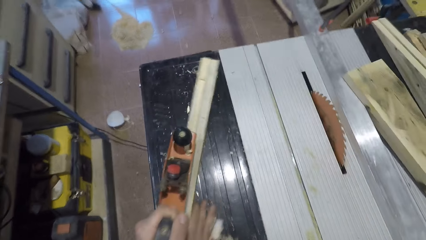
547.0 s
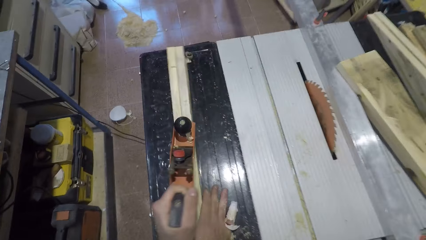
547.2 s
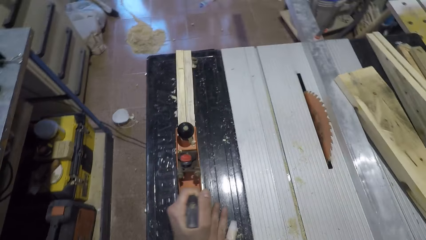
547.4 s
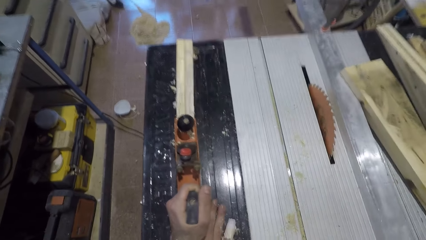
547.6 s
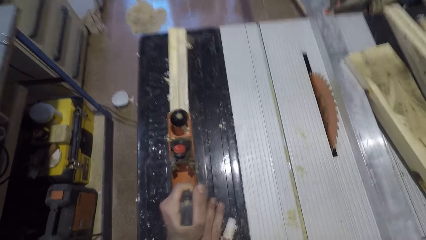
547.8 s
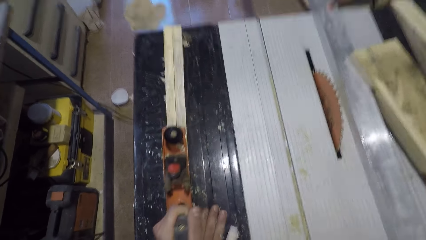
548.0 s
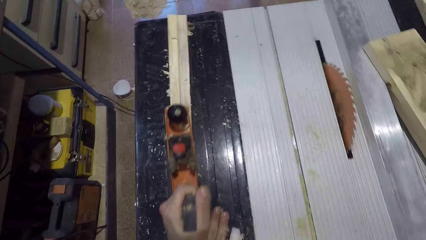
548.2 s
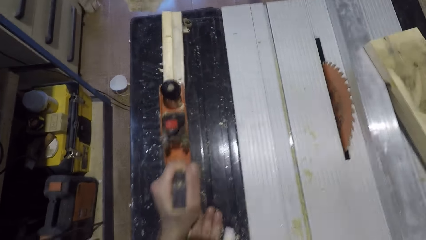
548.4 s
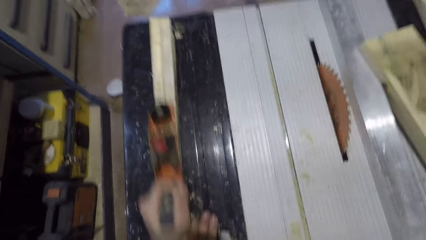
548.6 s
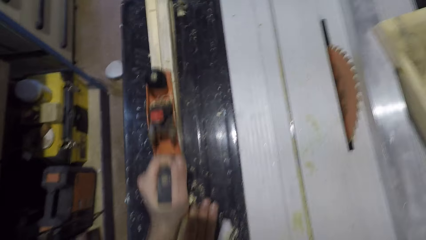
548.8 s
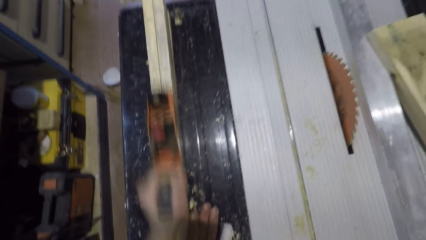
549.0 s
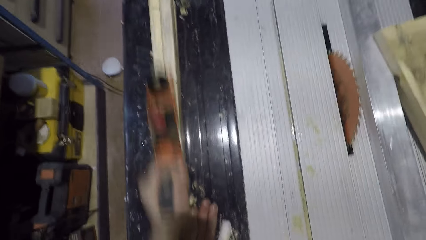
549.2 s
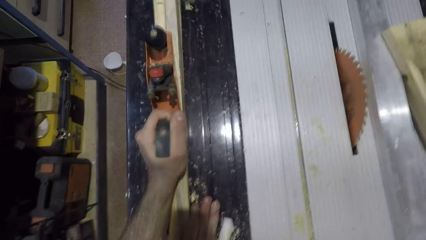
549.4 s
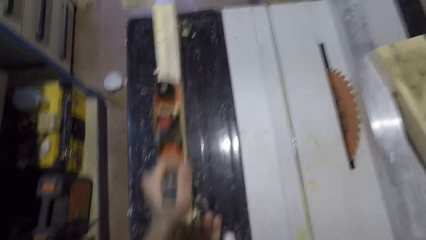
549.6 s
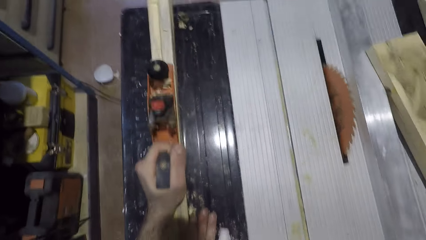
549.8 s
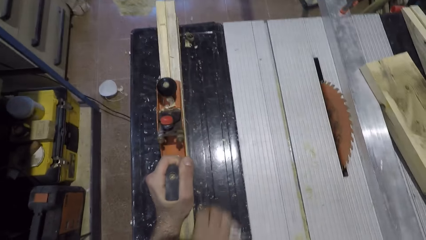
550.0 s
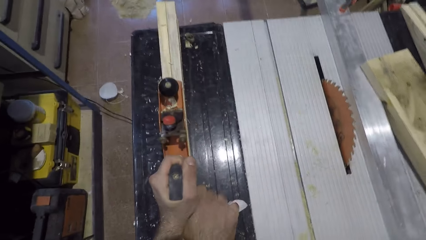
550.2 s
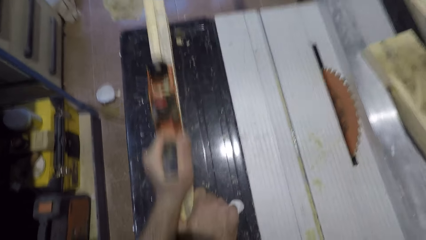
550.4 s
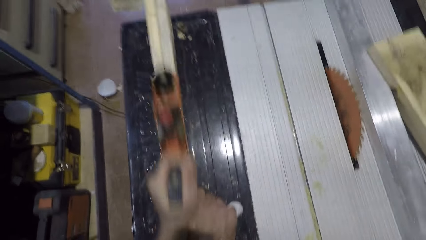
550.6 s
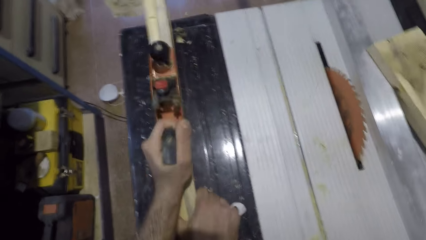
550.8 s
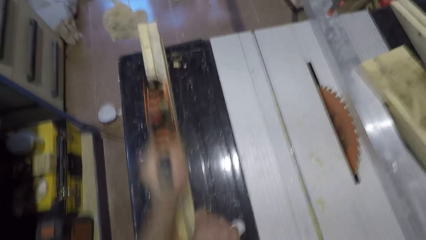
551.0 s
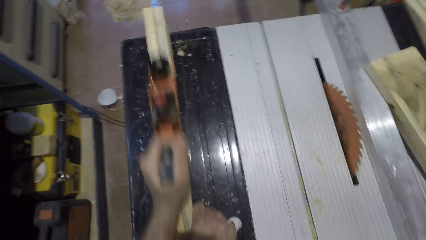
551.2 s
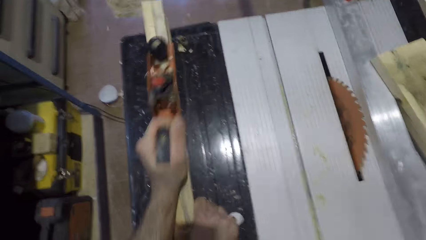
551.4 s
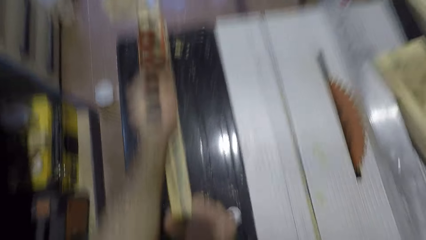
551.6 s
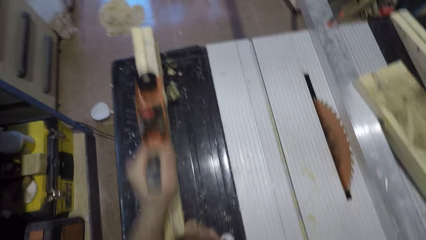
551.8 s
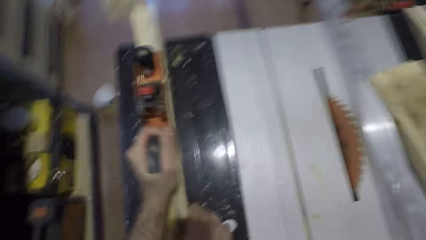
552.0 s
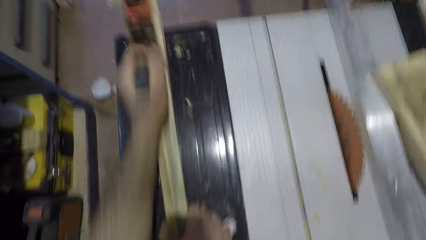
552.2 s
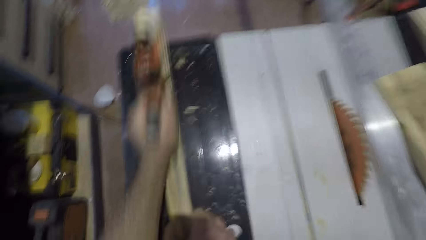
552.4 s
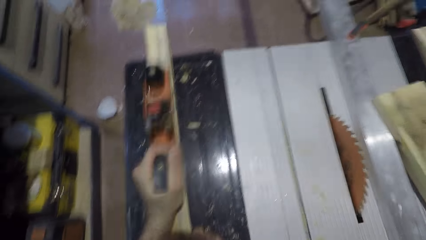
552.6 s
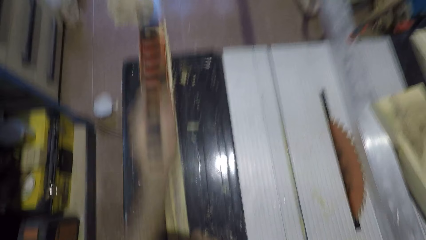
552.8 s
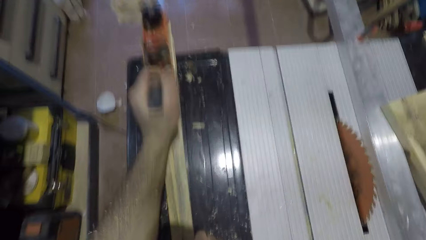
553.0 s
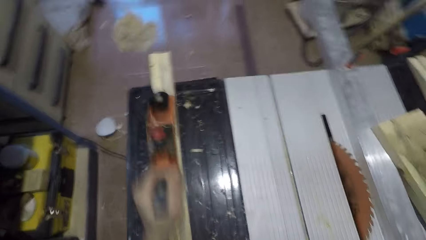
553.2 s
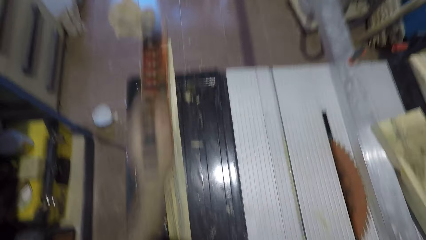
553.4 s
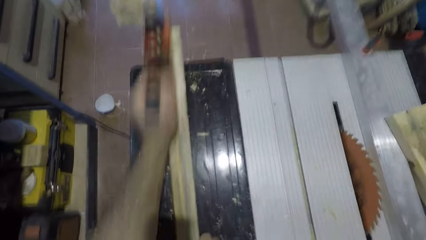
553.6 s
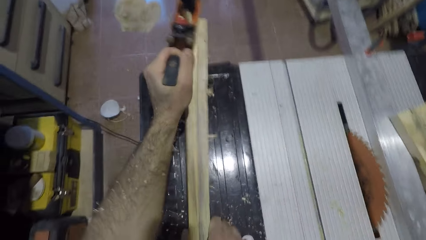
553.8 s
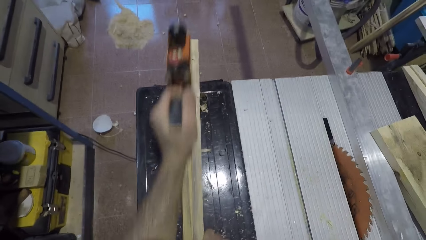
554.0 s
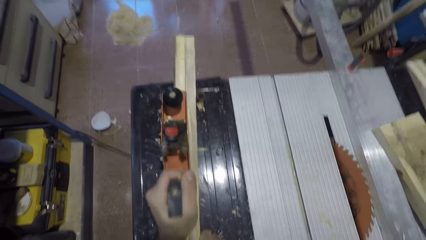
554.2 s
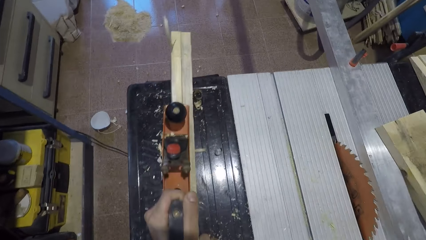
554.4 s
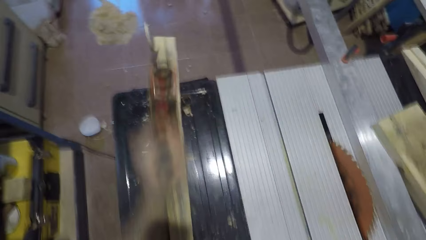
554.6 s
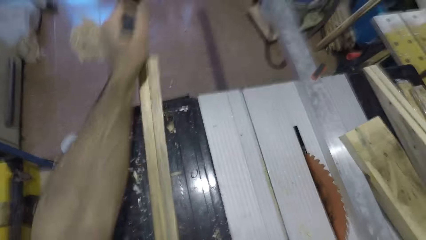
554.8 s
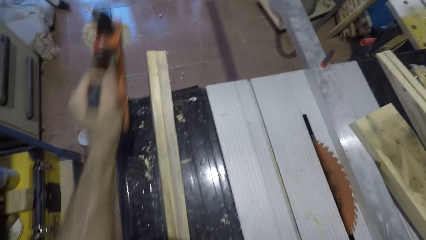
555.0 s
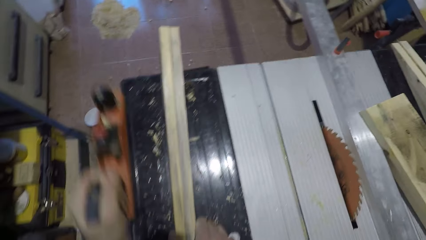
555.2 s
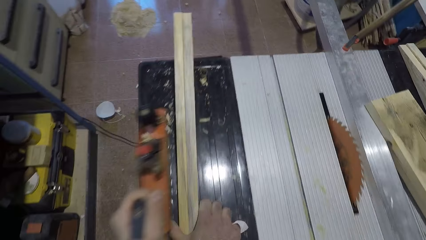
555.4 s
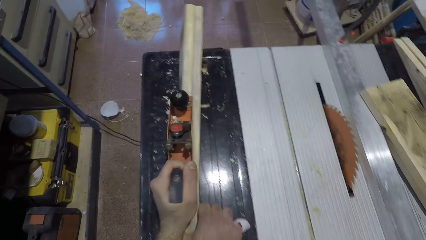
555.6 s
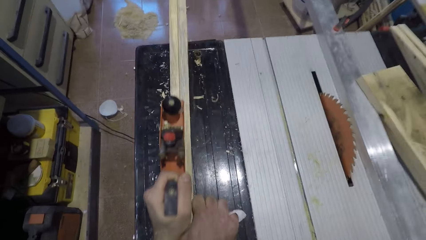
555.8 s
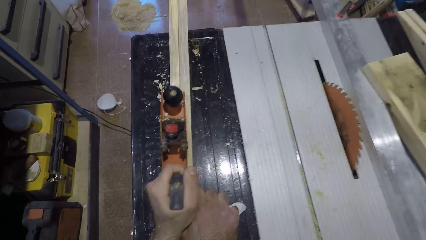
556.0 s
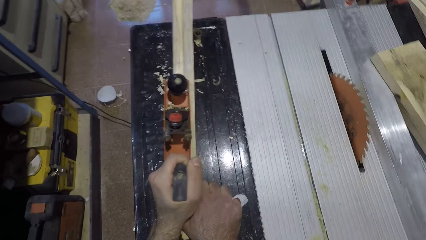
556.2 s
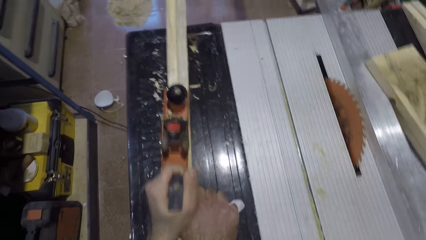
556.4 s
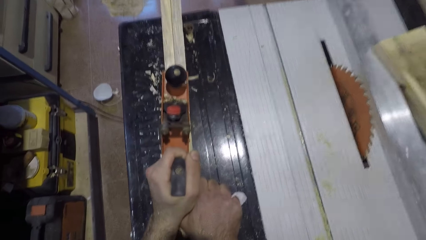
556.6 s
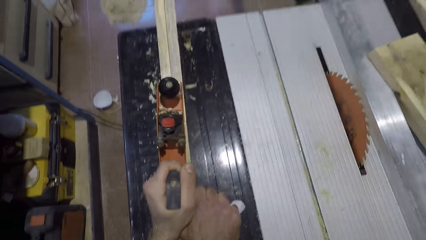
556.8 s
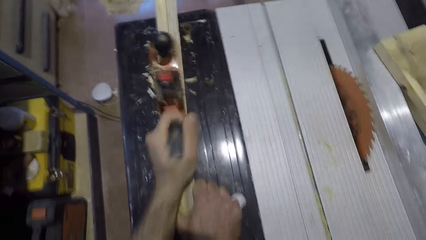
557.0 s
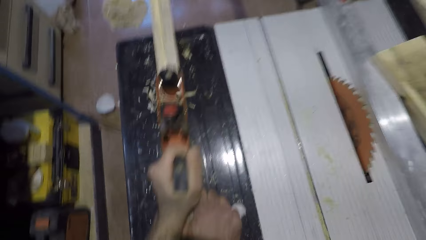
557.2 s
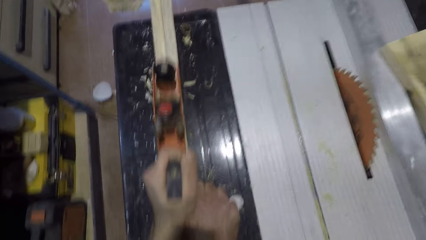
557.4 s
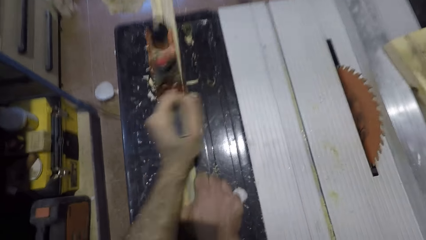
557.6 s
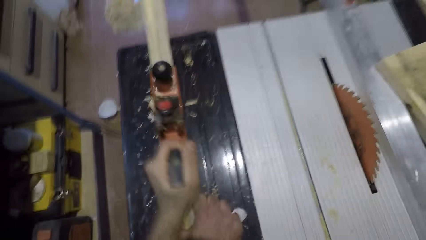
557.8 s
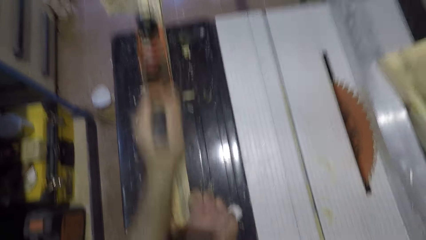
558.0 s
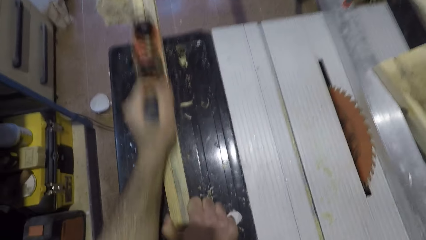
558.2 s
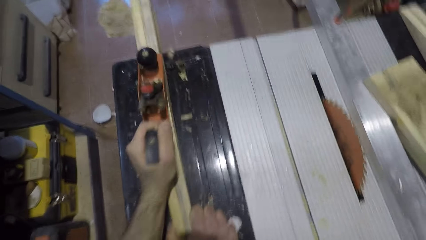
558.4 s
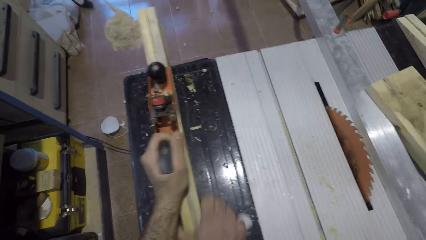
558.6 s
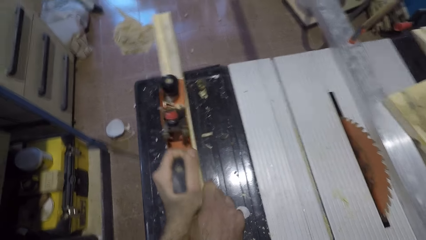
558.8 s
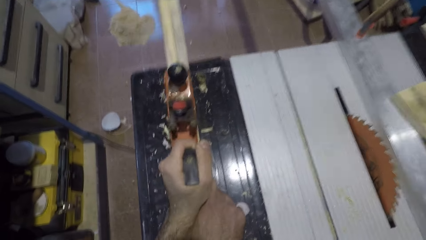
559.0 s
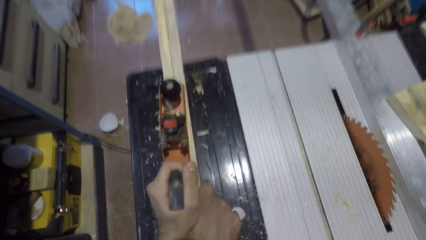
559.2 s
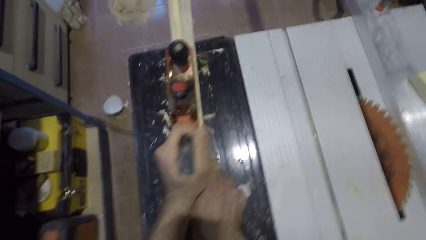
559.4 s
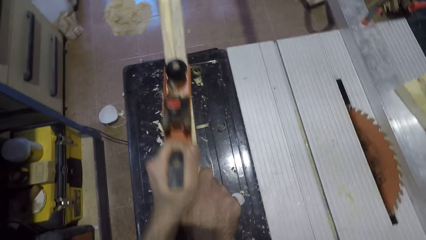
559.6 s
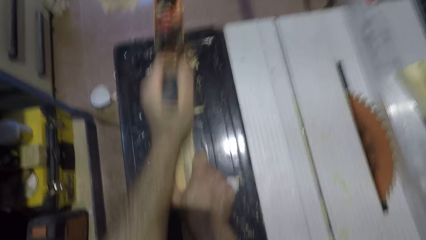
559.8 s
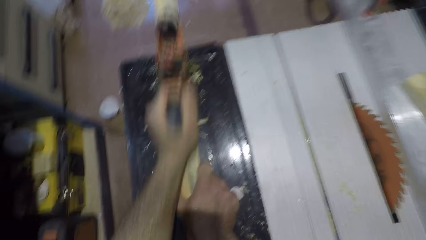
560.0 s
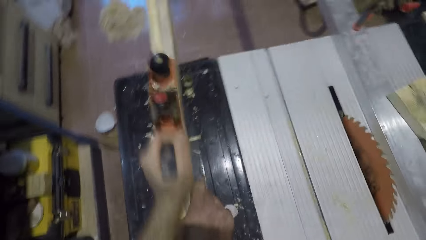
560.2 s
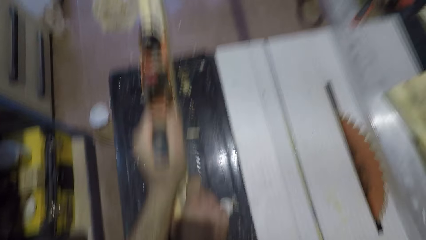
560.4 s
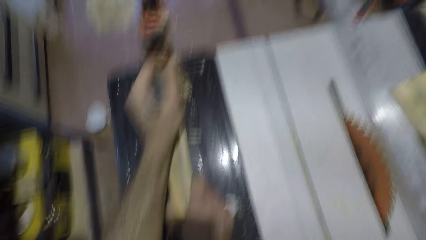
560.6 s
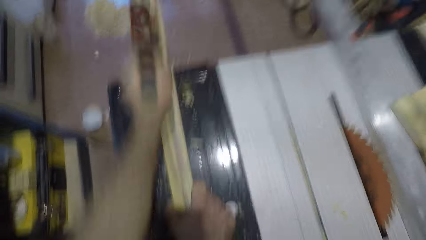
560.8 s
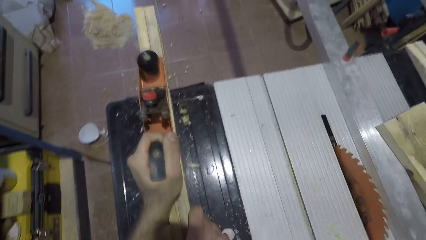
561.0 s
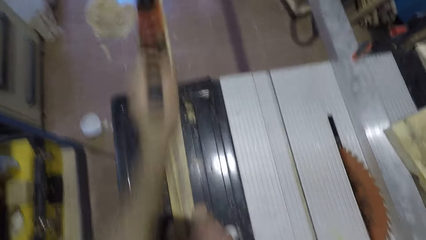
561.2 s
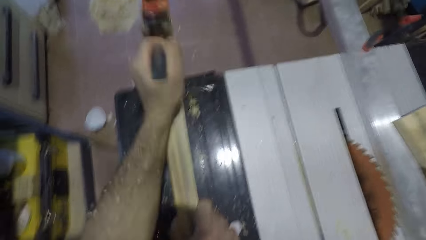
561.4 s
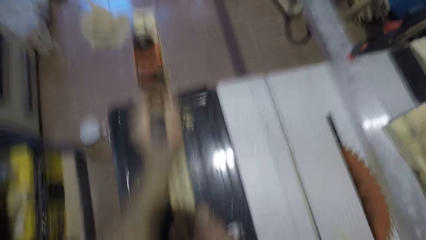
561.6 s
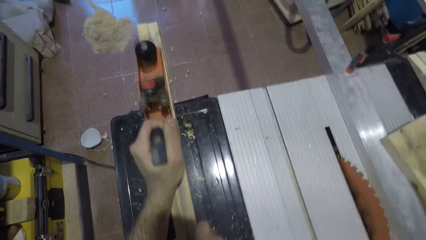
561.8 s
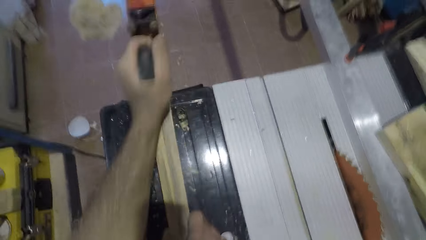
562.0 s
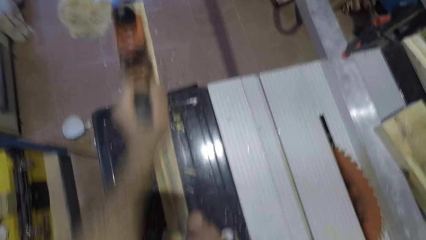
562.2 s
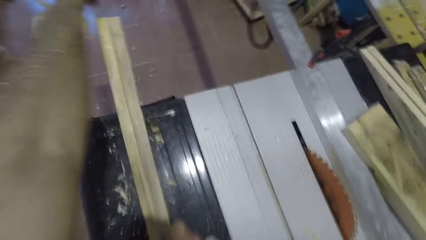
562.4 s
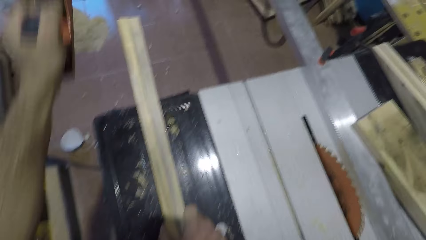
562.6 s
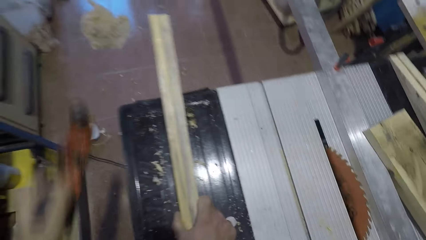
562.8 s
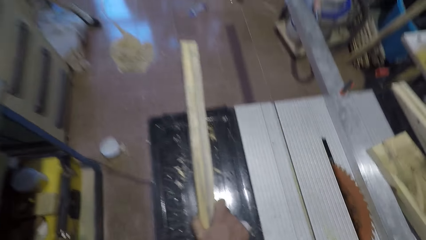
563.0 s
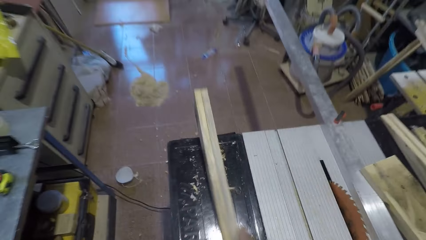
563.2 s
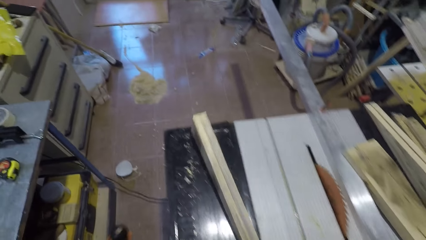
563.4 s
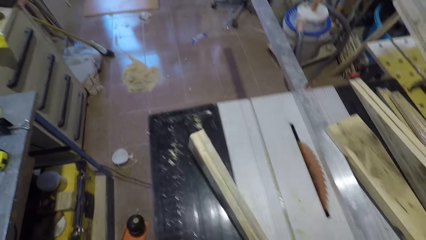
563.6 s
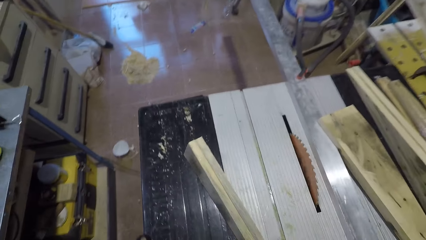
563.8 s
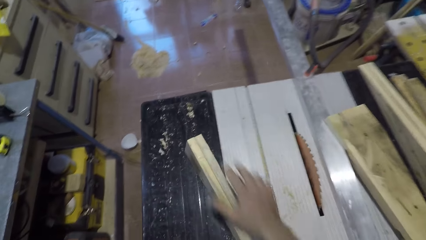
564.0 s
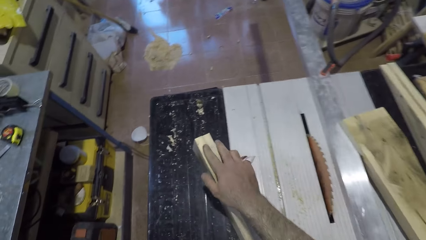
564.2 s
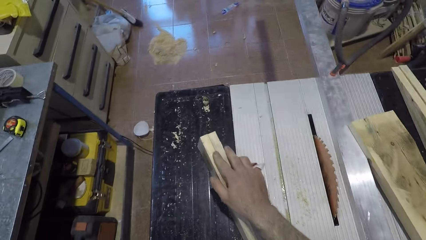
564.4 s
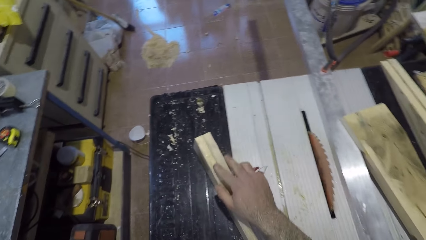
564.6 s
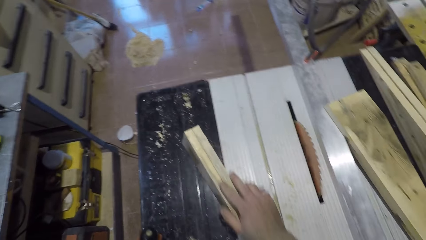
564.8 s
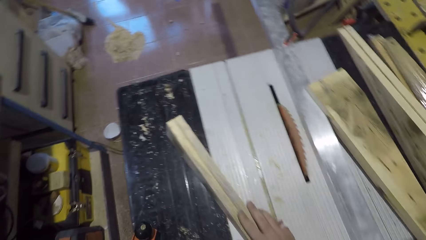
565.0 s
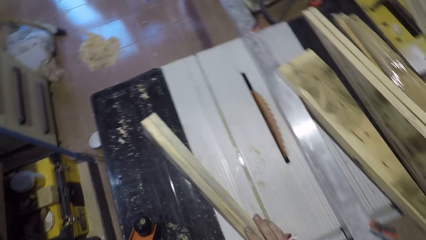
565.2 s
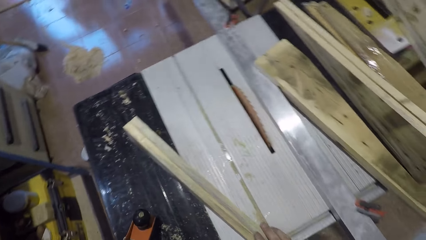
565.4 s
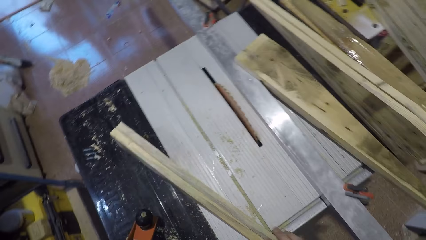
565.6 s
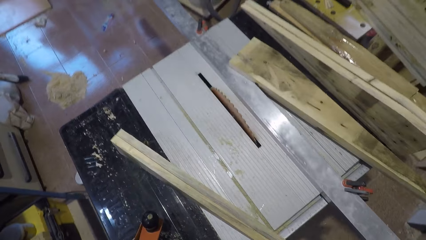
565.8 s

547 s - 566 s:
The camera wearer smoothens the wood with the smoothing plane. He pulls the piece of timber. He feels the smoothened part with his finger.
